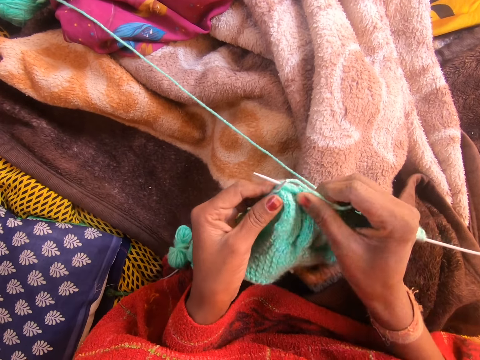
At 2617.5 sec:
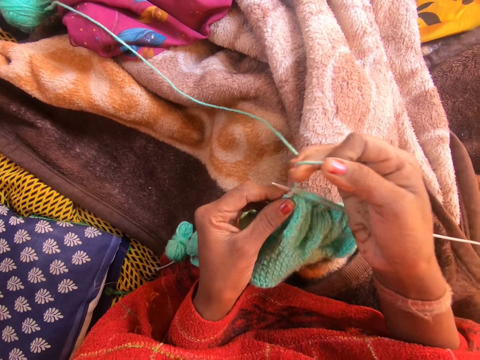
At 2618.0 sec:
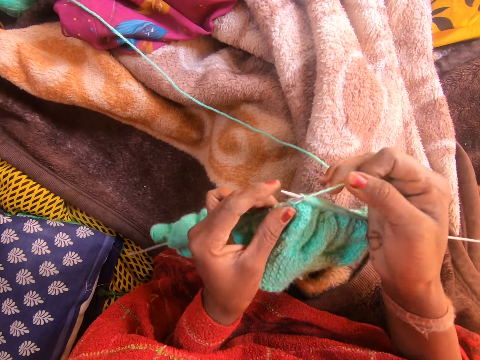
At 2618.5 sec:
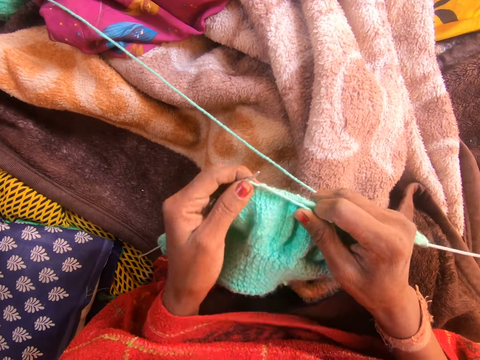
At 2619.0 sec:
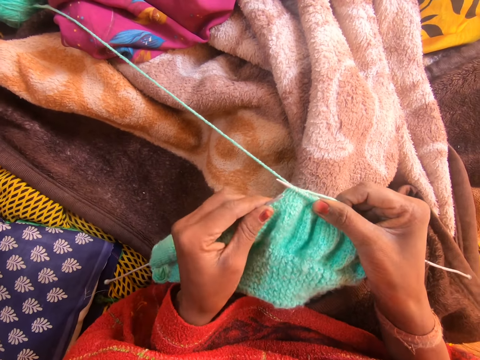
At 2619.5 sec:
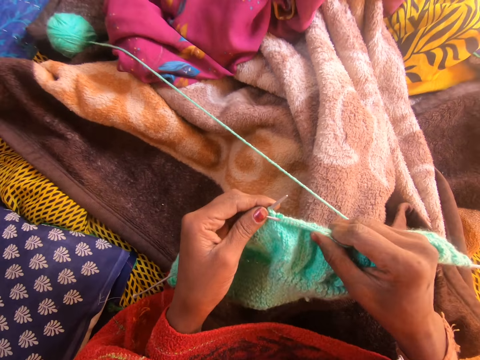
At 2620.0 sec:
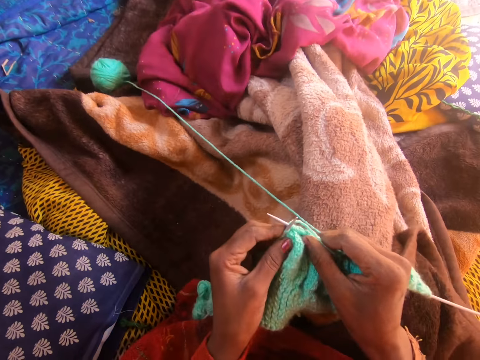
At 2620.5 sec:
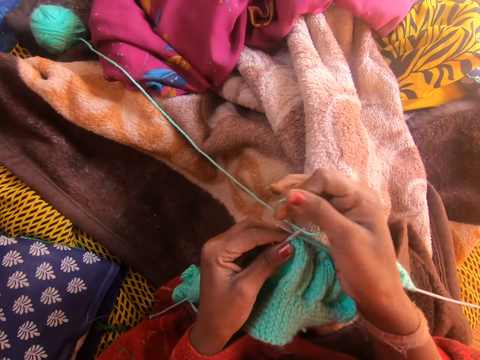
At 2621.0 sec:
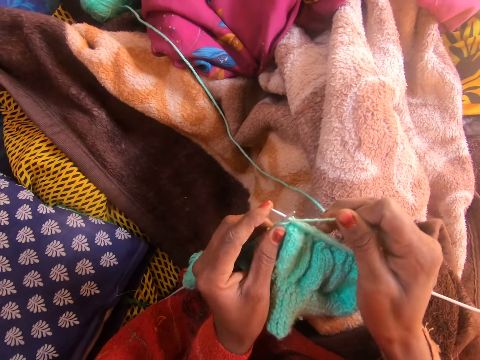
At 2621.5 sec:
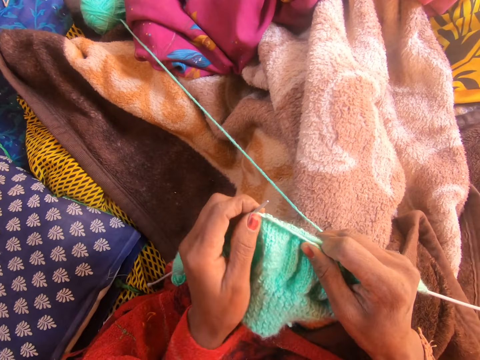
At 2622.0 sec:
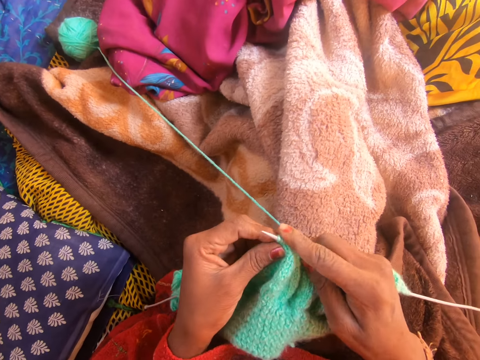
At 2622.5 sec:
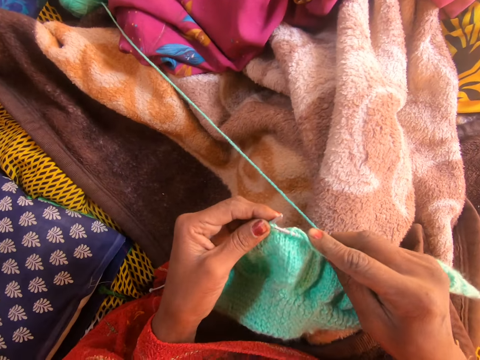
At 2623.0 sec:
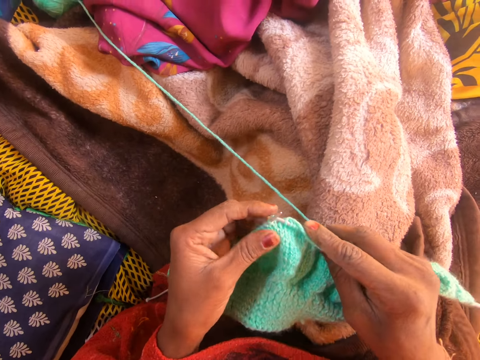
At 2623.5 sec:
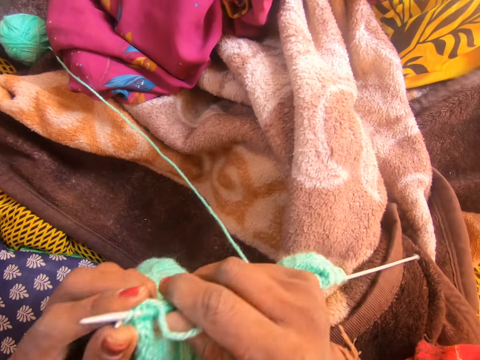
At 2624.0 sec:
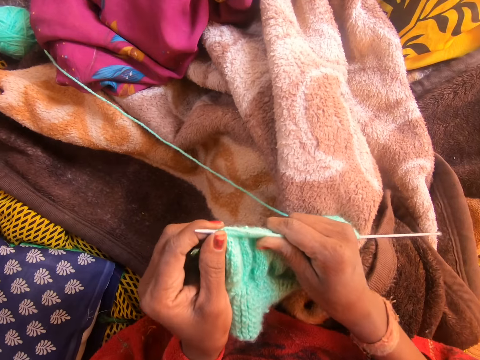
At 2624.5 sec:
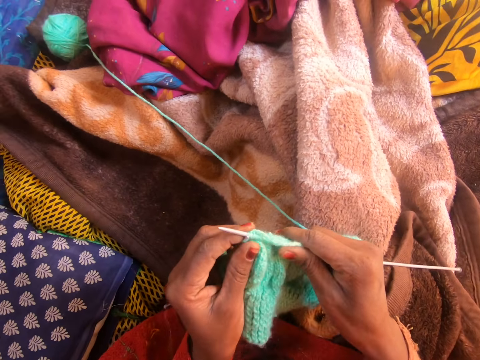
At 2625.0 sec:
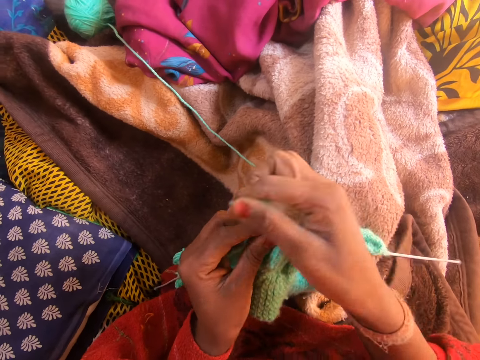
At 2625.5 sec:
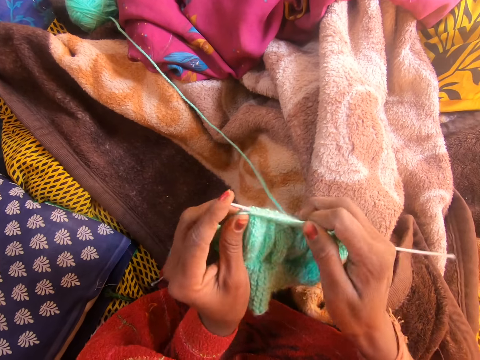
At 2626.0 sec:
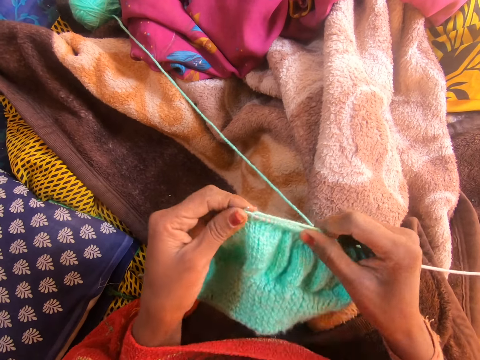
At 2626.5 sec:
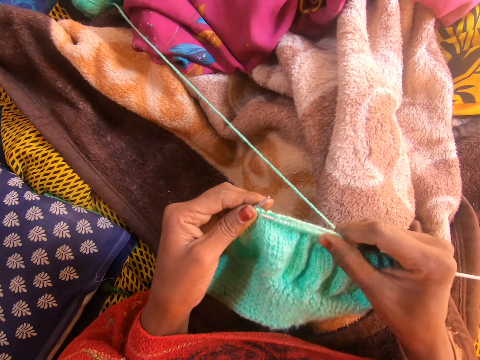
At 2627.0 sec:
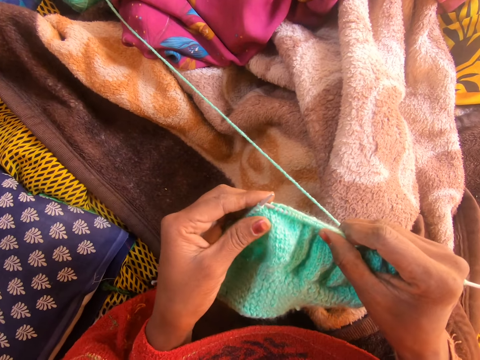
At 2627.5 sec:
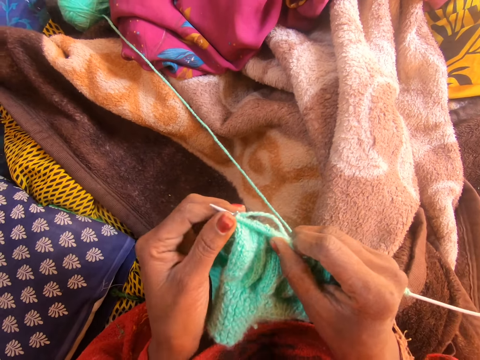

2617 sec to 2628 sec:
The camera wearer raises both her legs from a floor and drops both her legs on the floor.

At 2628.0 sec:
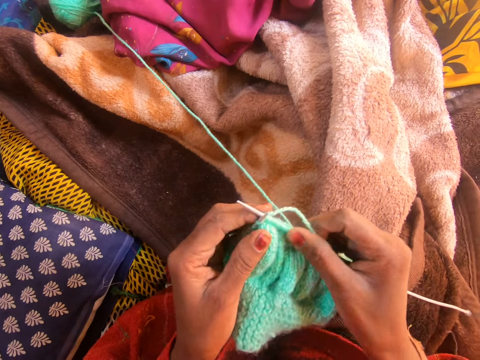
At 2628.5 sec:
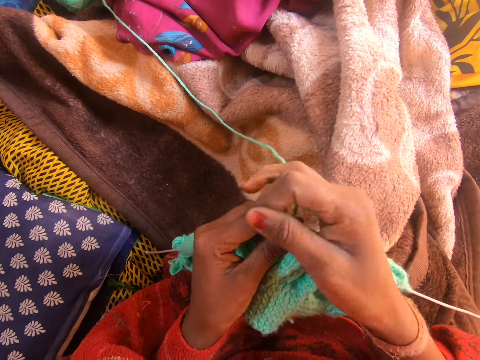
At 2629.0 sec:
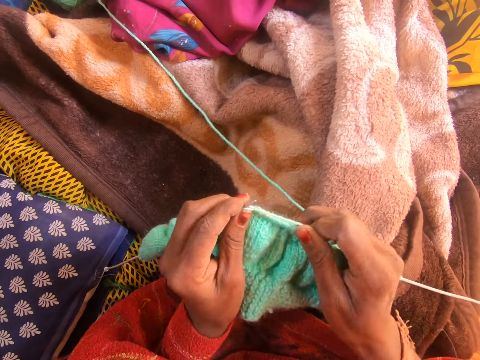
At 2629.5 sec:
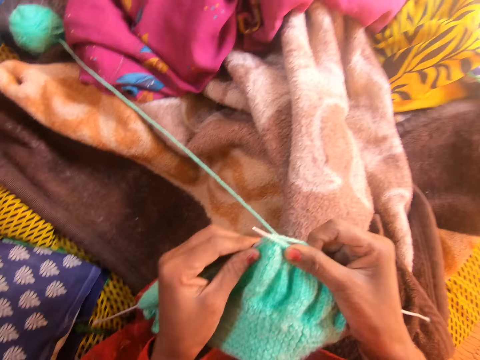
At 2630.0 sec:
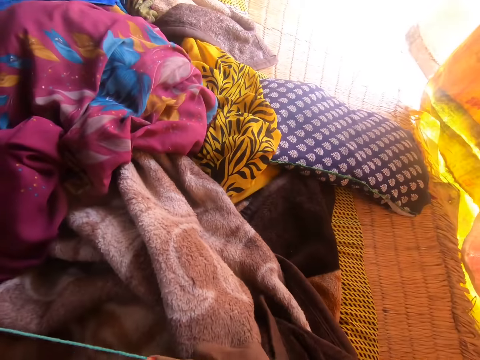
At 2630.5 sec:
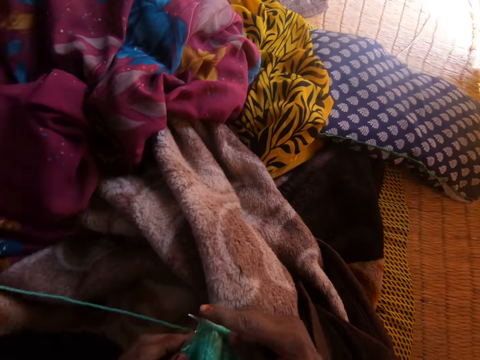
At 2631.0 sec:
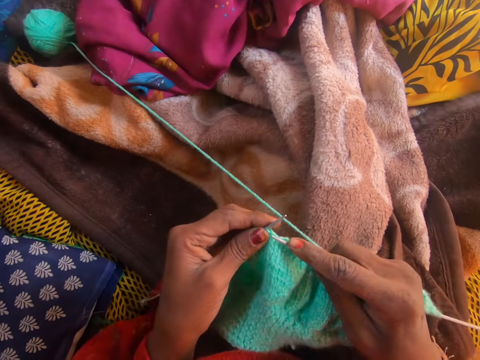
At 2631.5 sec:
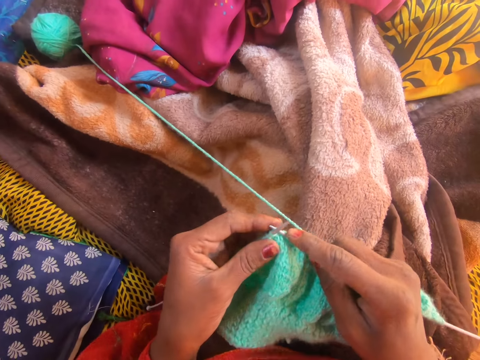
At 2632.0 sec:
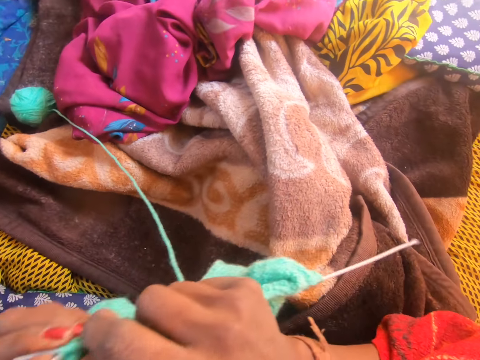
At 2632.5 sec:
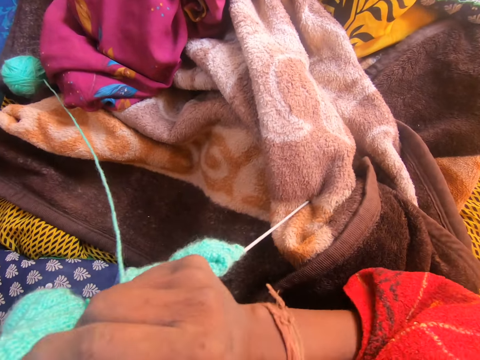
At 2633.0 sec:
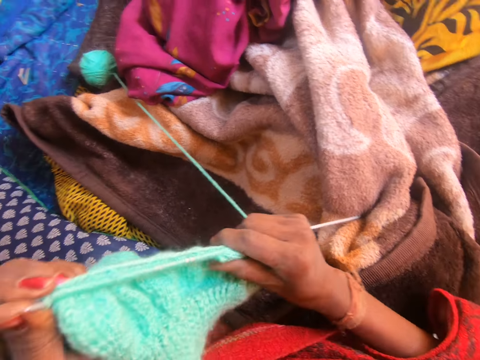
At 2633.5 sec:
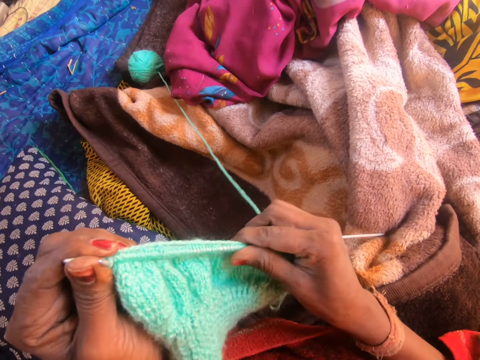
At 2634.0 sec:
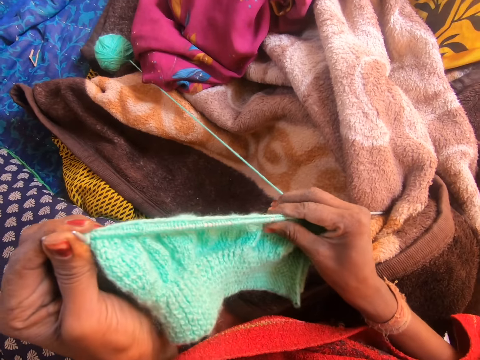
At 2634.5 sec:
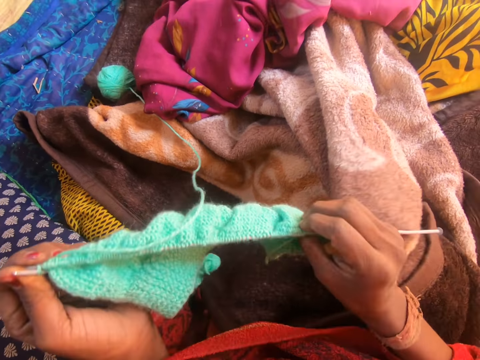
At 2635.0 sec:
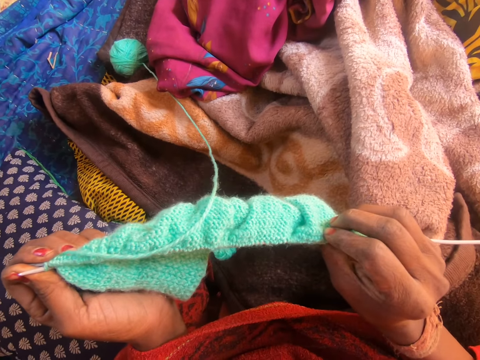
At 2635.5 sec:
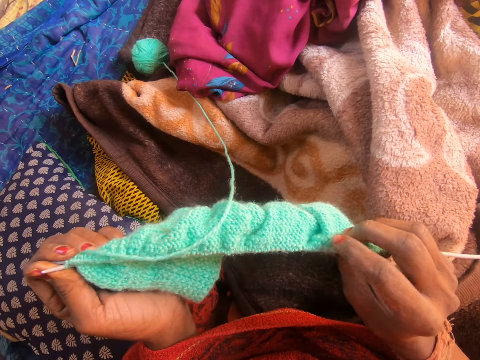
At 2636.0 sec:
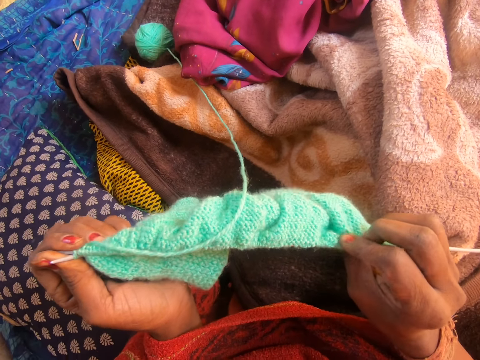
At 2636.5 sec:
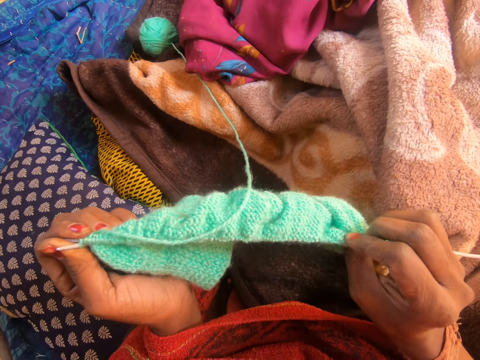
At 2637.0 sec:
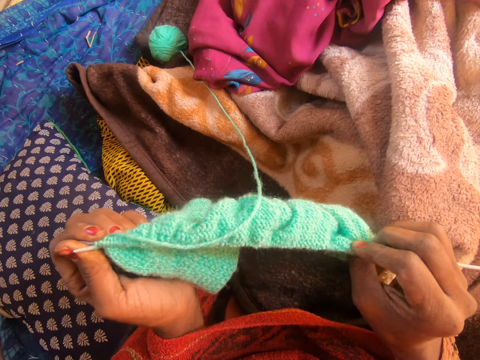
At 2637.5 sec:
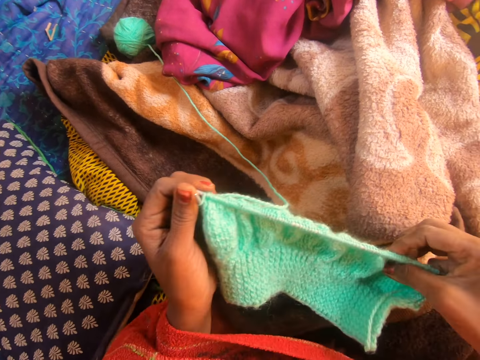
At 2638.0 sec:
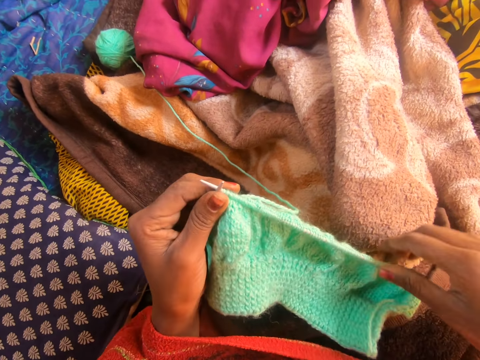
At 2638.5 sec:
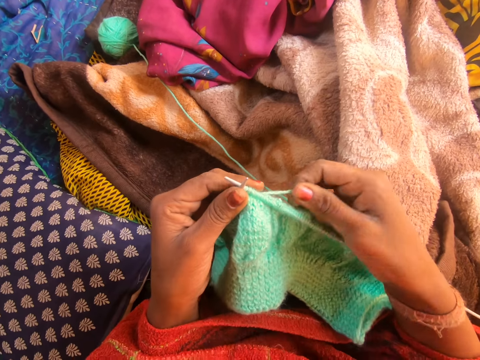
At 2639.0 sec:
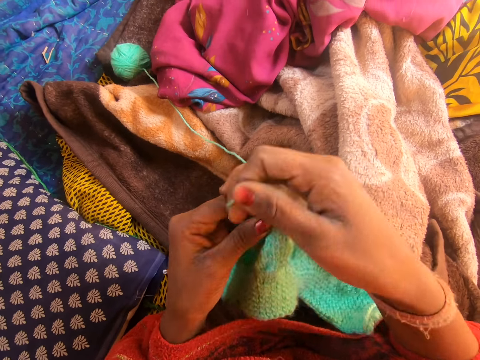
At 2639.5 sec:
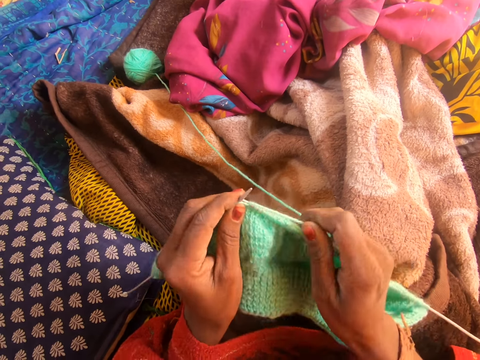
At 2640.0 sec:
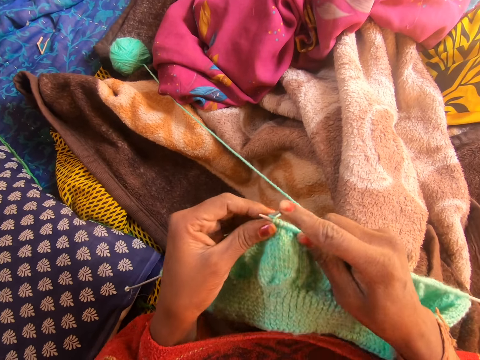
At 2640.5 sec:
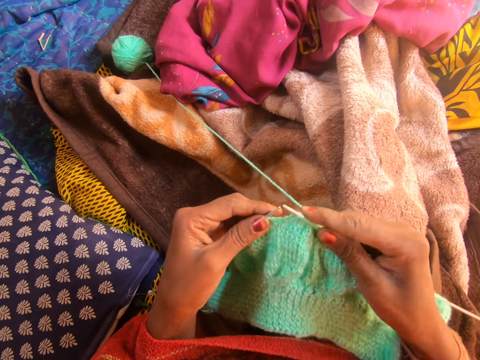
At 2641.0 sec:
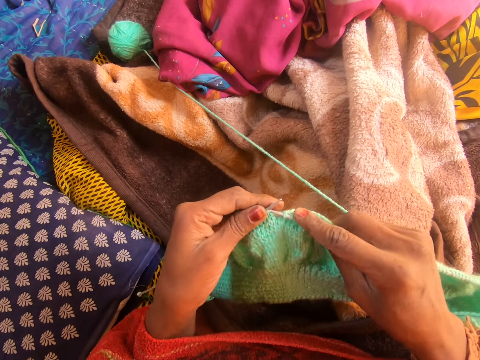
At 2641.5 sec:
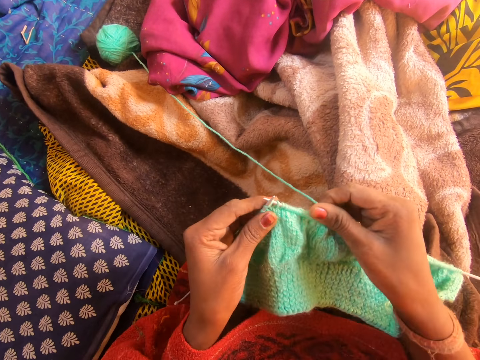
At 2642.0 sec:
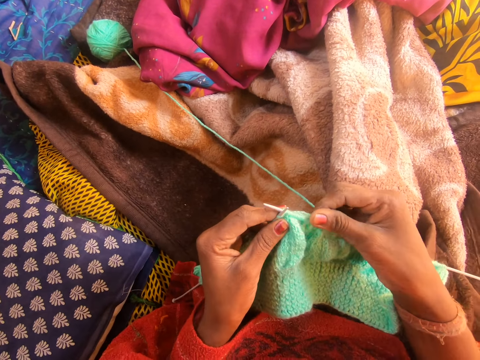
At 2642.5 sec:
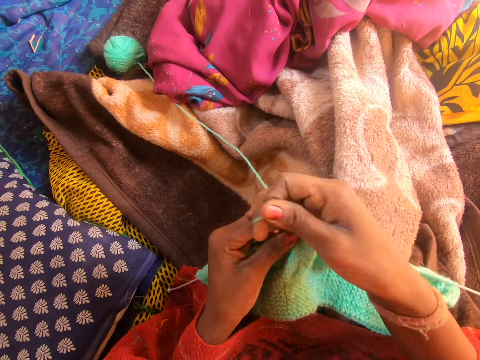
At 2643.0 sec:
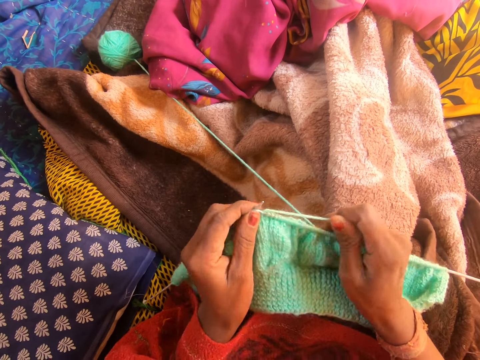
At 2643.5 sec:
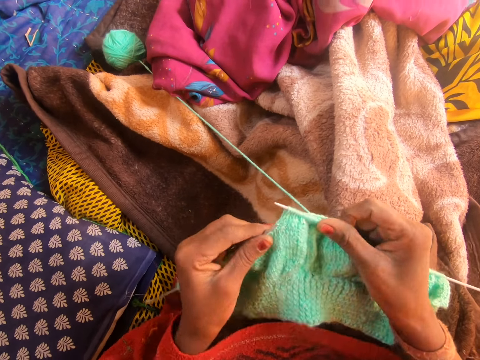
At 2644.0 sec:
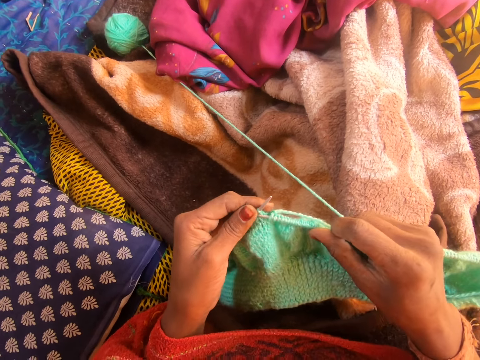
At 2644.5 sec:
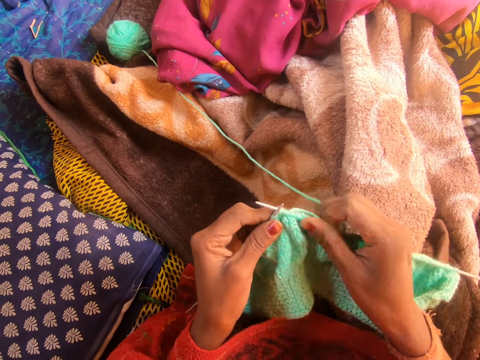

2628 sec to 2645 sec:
The camera wearer looks forward. She looks at the yarn in her hand. She adjusts the knitted yarn in the knitting needle with her right hand. She strengthens a fabric in the room. She knits the fabric with a hooked needle.
